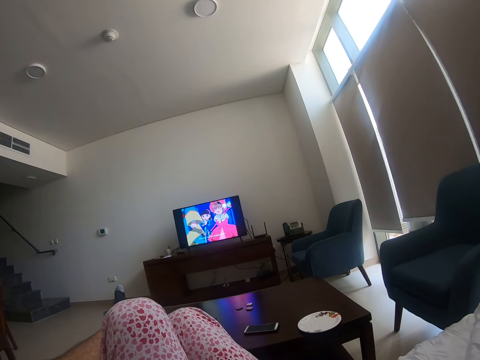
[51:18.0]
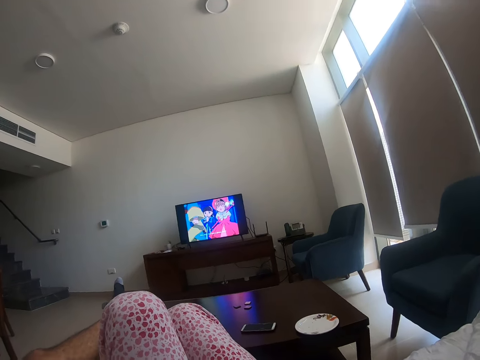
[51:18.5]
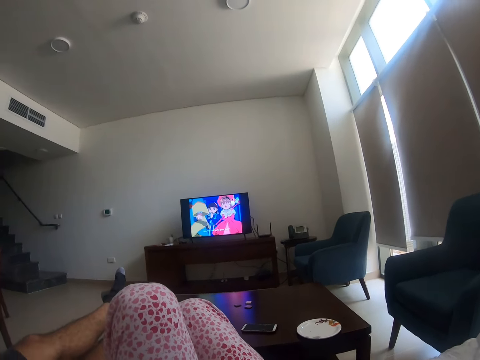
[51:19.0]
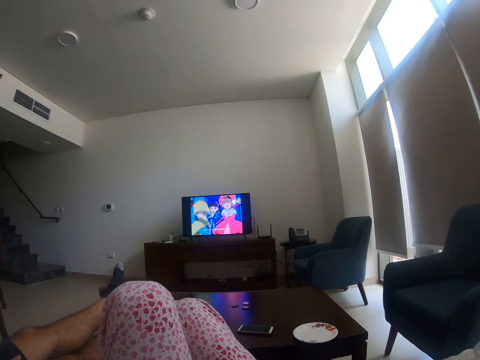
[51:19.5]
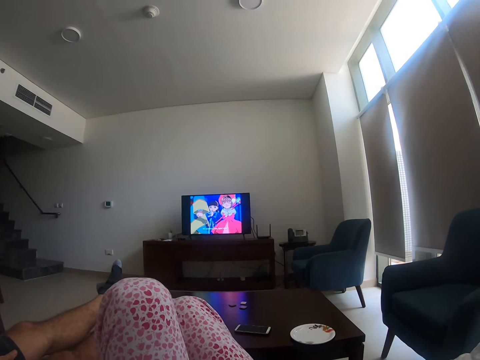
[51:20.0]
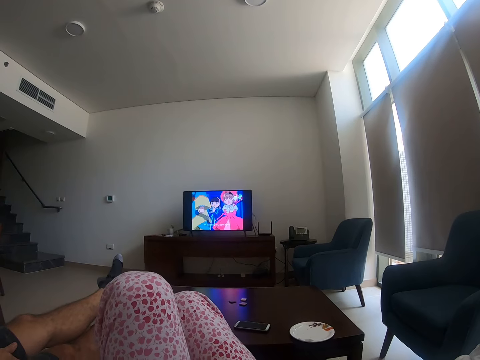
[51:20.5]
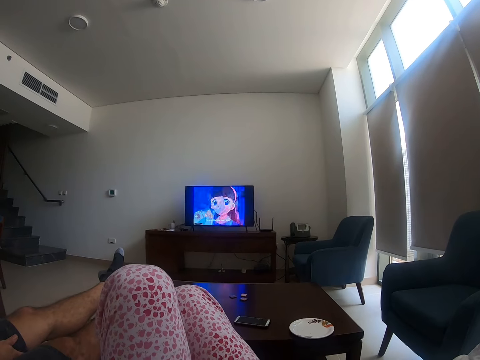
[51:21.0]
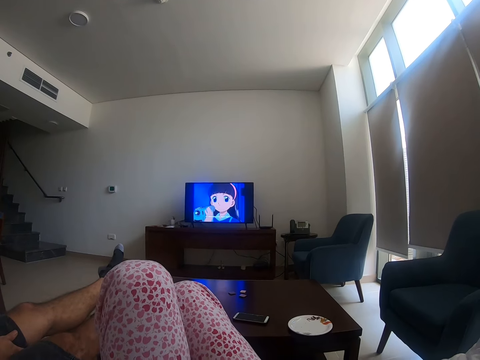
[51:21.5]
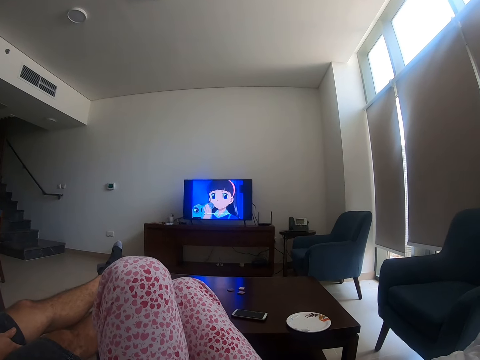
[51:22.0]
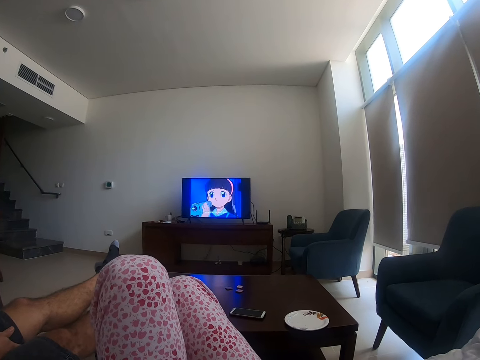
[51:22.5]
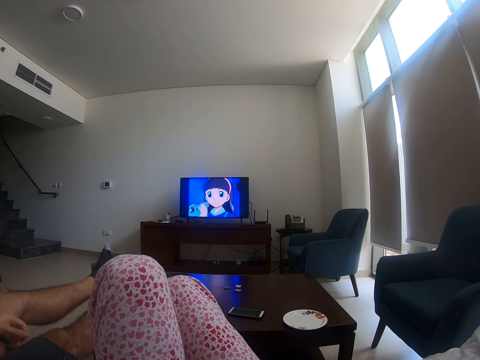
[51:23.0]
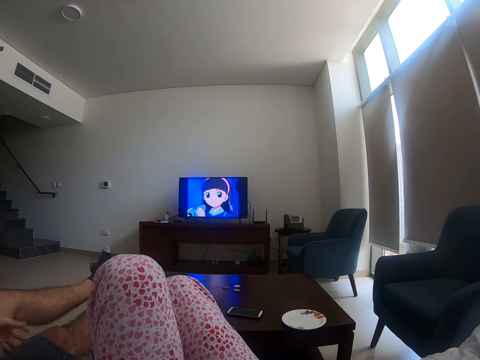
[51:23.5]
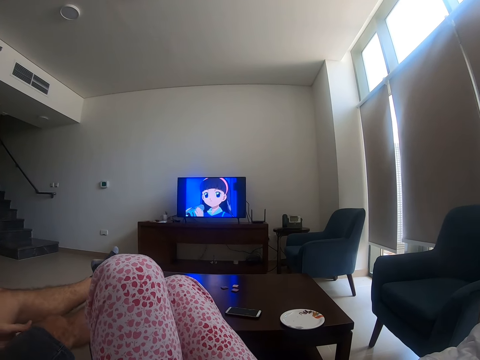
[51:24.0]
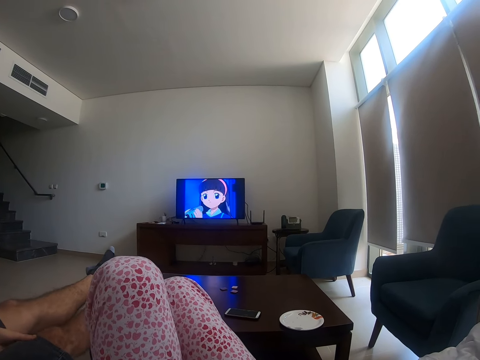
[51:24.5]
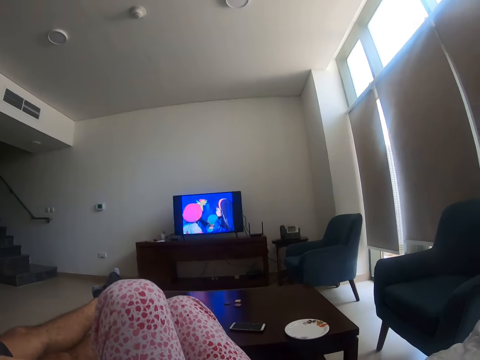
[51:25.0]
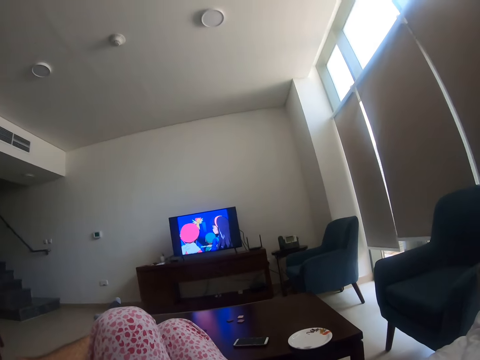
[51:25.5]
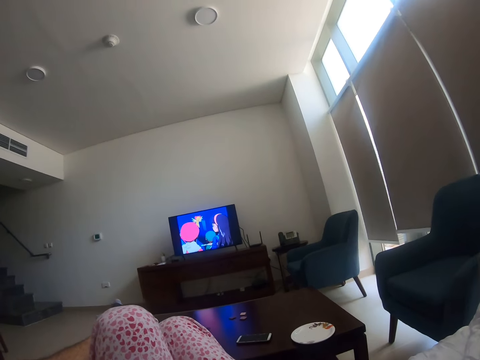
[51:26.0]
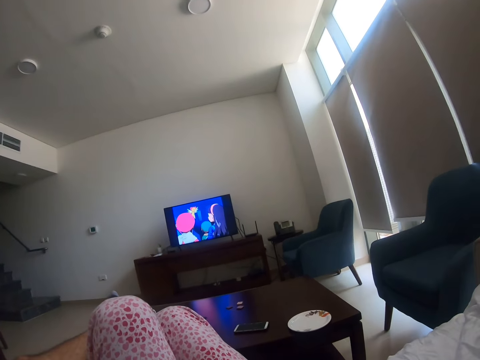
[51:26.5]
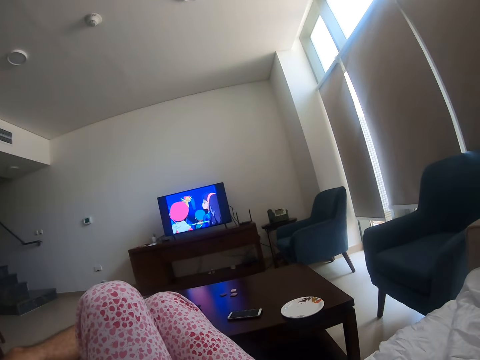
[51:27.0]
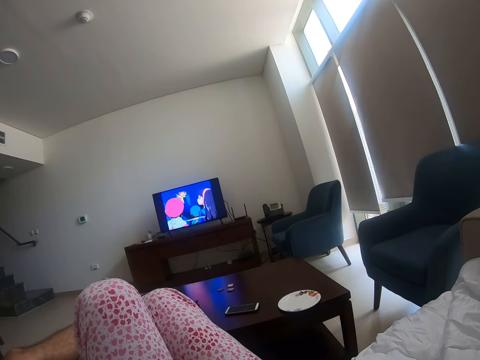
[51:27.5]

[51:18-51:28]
A person puts his hand between his legs.

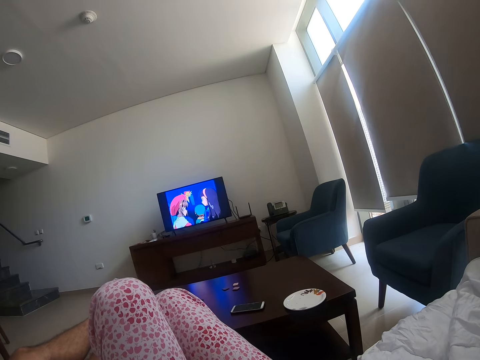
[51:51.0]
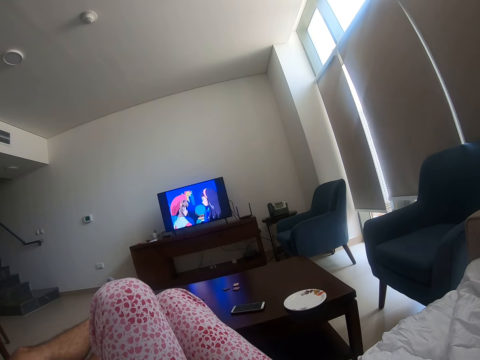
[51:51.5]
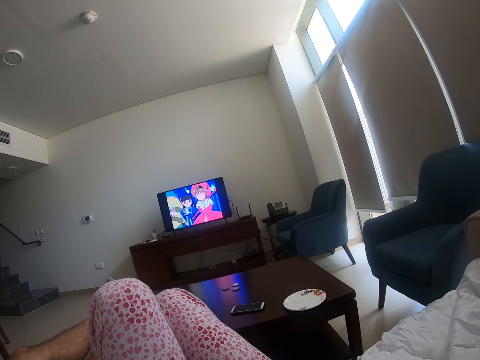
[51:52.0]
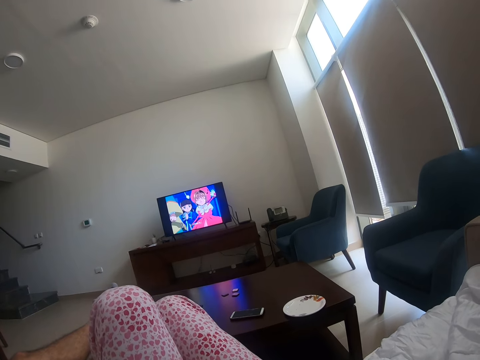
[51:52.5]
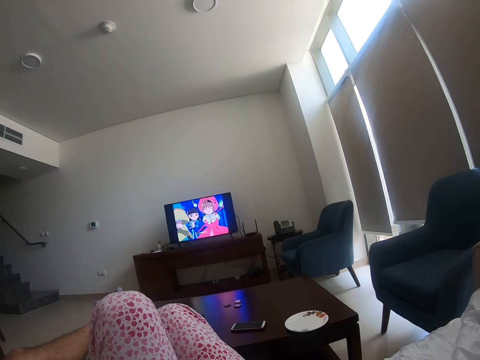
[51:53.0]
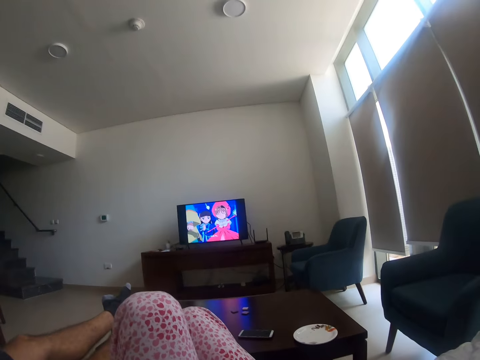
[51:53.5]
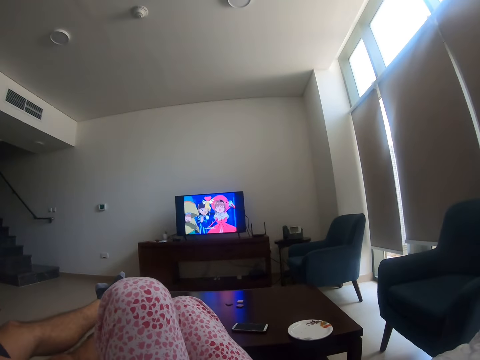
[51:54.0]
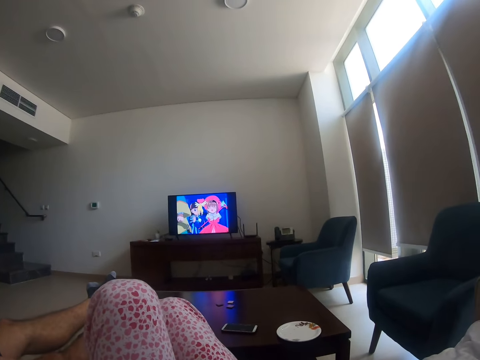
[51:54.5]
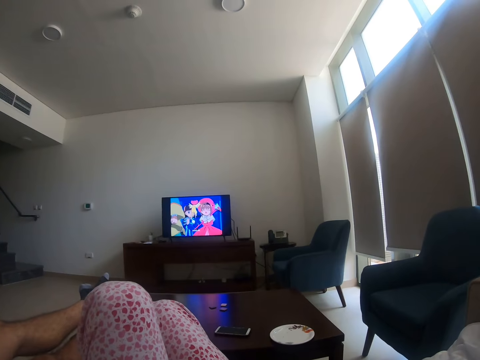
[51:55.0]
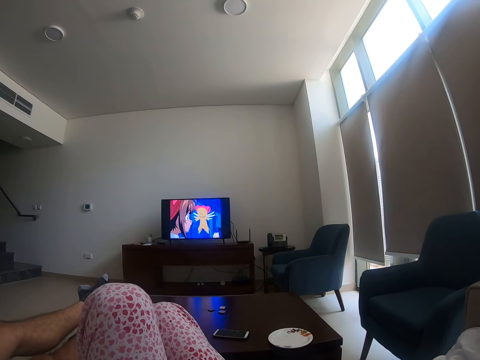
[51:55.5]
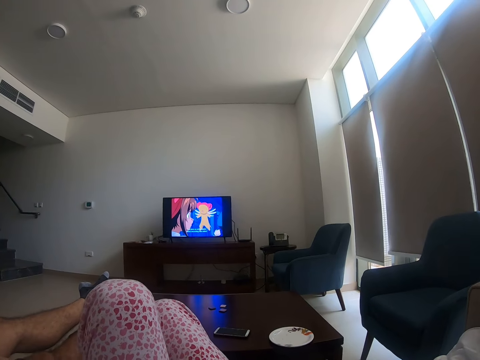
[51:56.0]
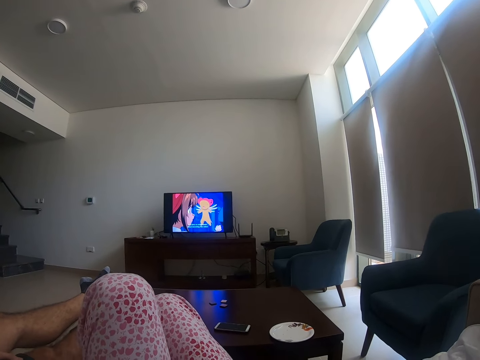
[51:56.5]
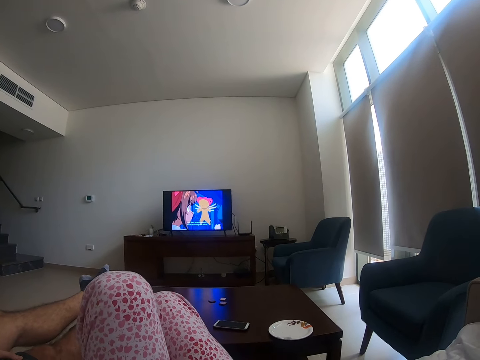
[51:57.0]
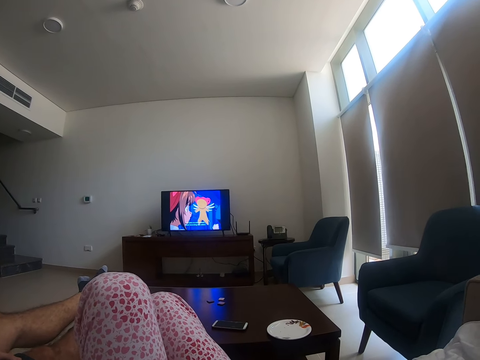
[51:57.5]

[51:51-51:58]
The camera wearer moves her body.

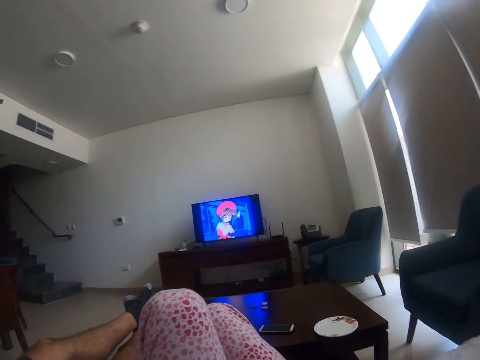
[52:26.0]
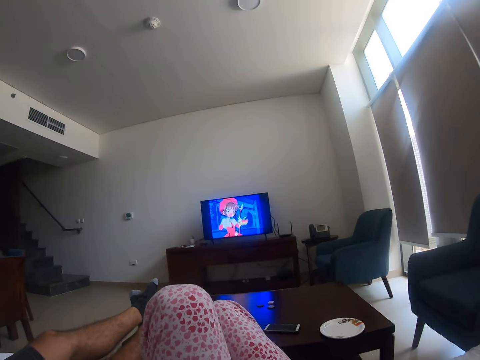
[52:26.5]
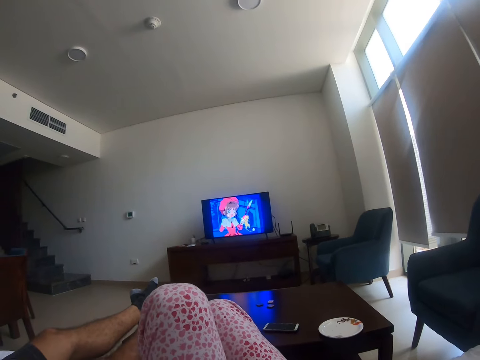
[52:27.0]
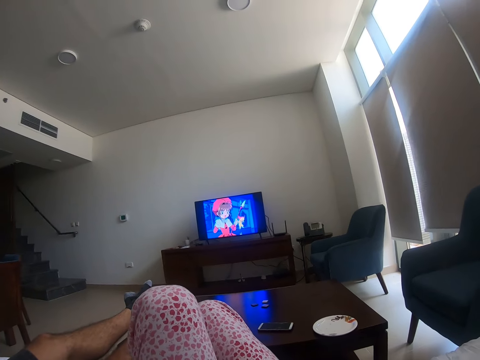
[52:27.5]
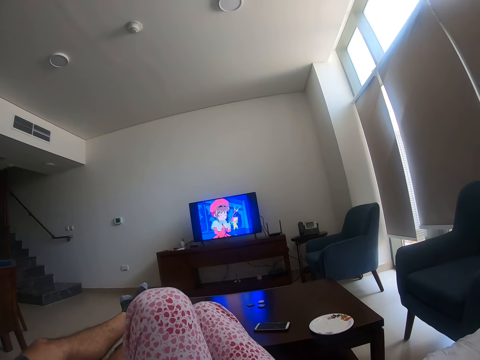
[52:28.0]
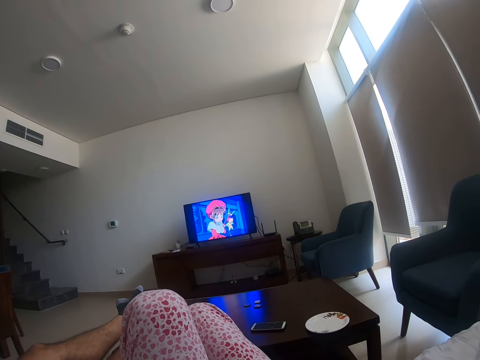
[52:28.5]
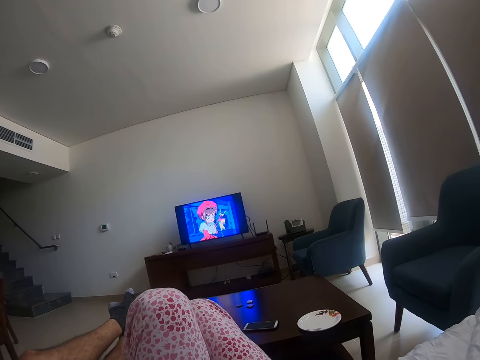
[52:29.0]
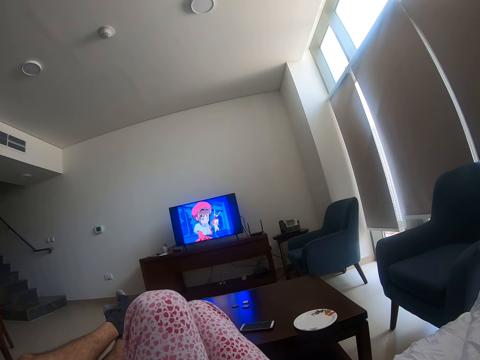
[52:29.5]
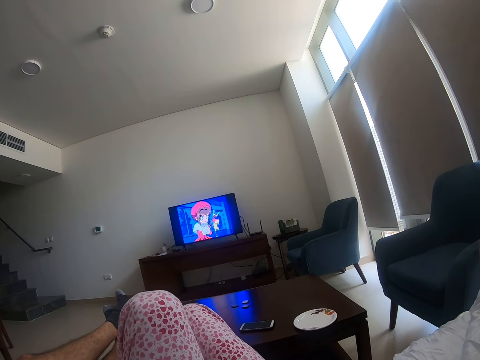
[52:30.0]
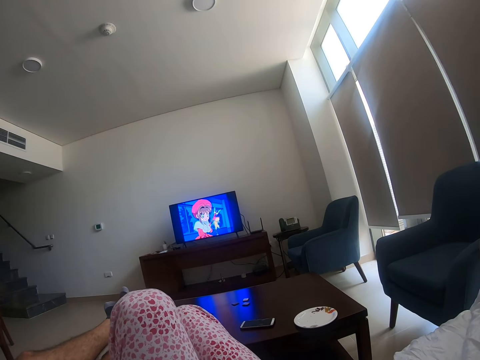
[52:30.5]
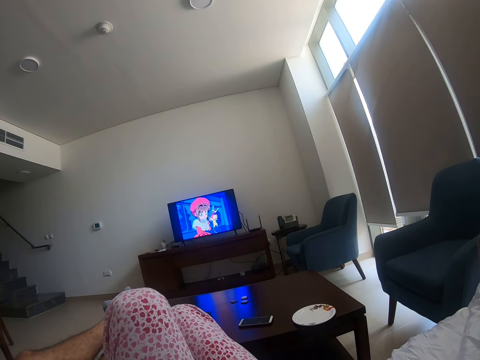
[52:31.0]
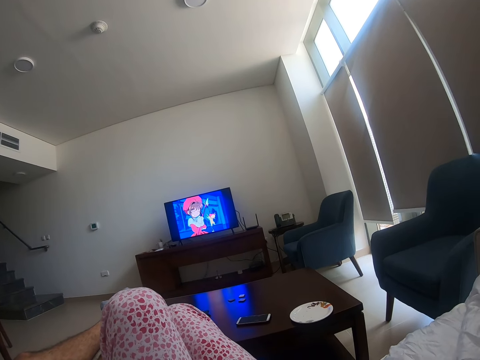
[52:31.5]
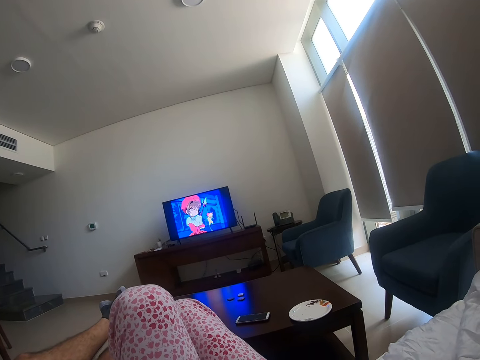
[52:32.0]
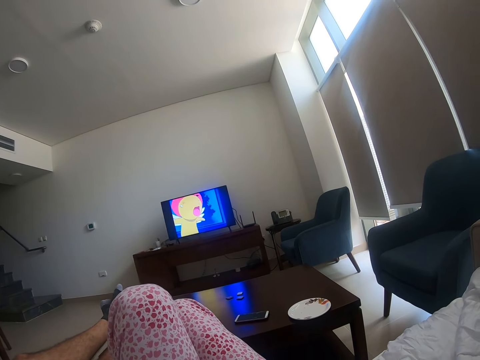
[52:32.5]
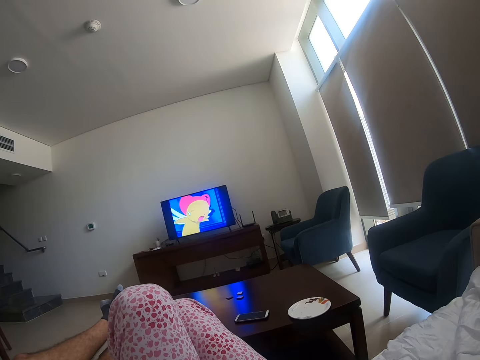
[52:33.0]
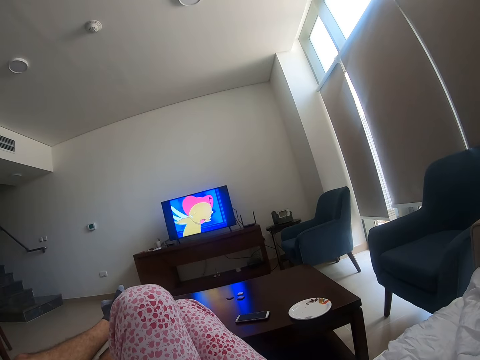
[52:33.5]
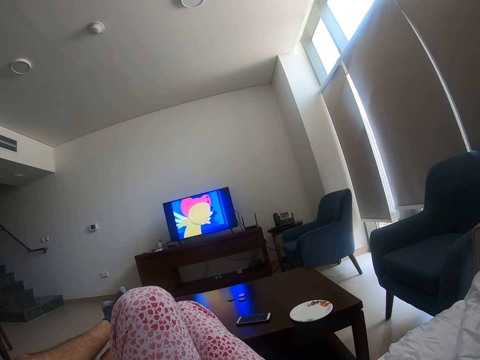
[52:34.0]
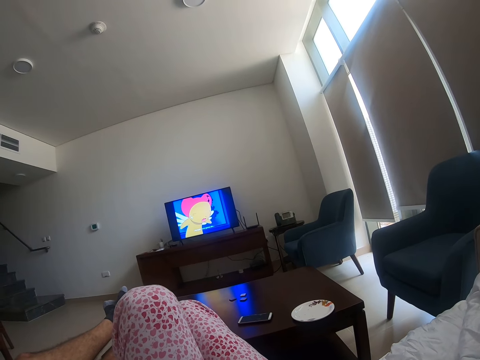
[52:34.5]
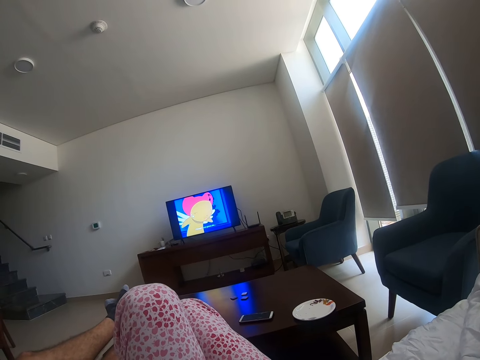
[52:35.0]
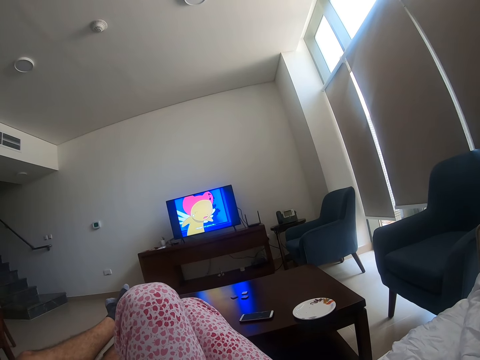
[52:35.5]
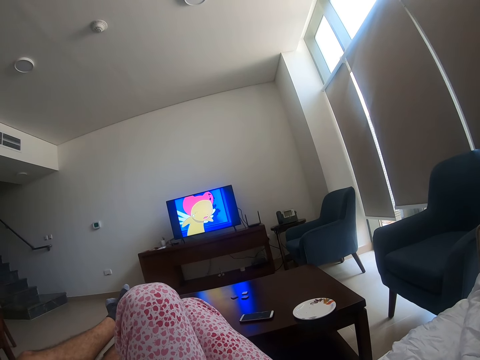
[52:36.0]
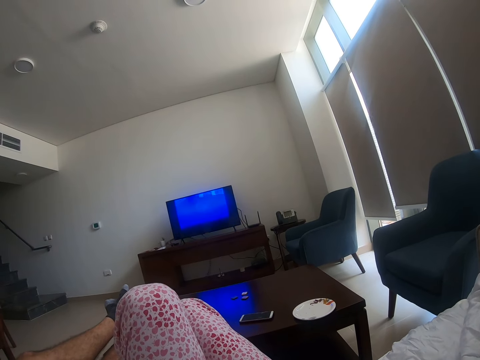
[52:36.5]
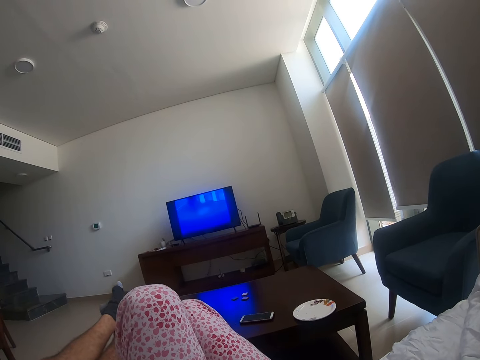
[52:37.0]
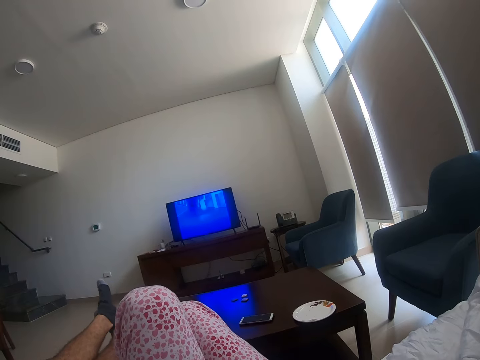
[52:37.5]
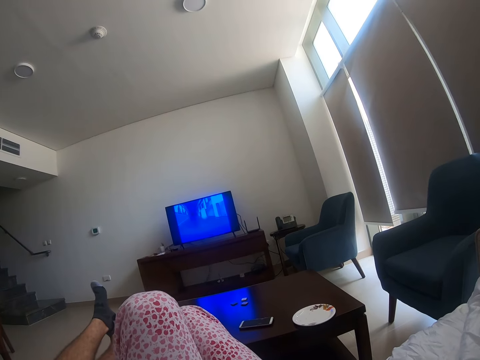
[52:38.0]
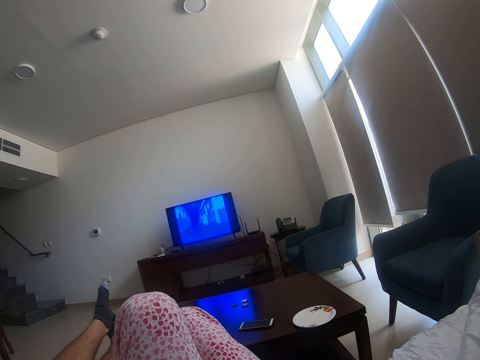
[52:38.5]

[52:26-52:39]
The camera wearer laughs. A person moves his feet.
